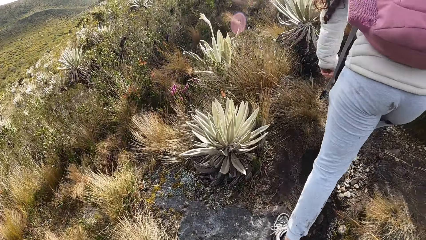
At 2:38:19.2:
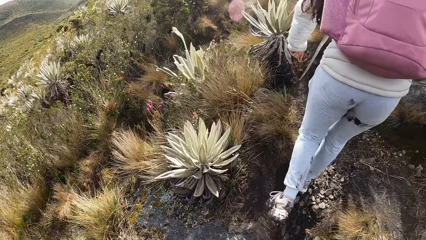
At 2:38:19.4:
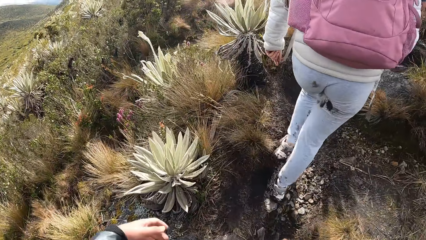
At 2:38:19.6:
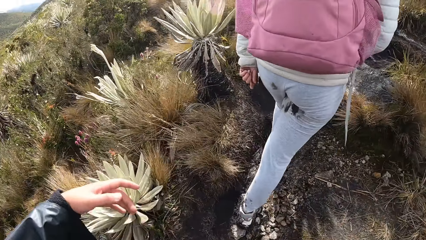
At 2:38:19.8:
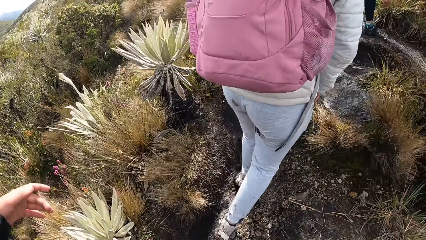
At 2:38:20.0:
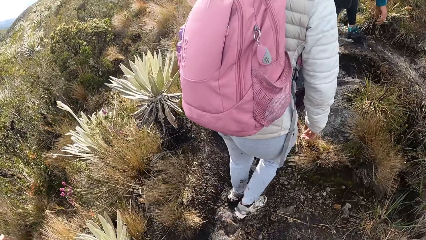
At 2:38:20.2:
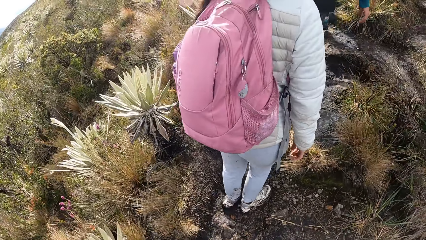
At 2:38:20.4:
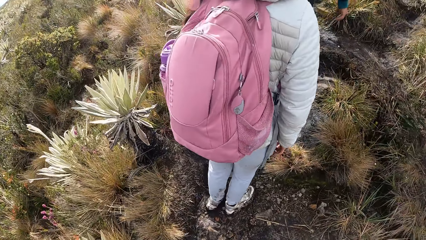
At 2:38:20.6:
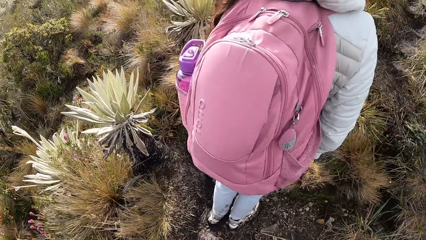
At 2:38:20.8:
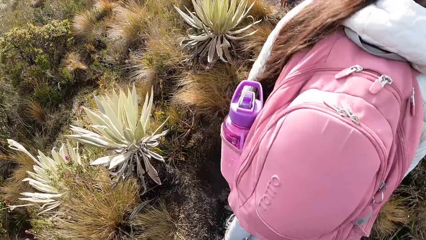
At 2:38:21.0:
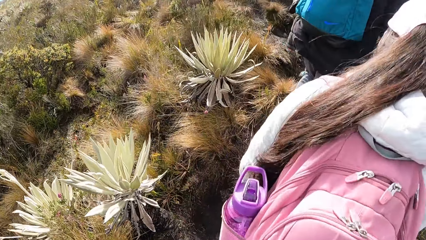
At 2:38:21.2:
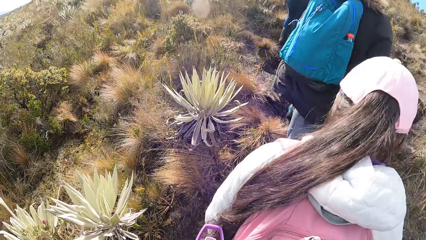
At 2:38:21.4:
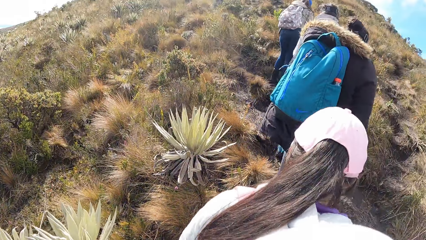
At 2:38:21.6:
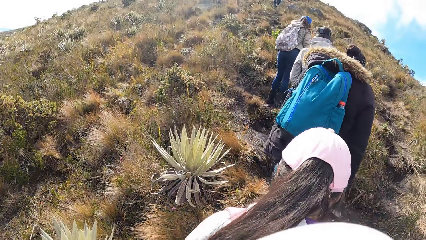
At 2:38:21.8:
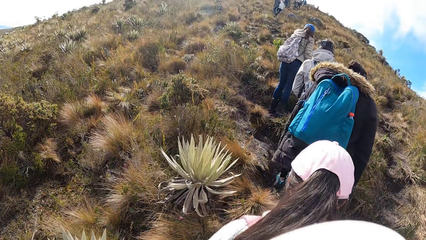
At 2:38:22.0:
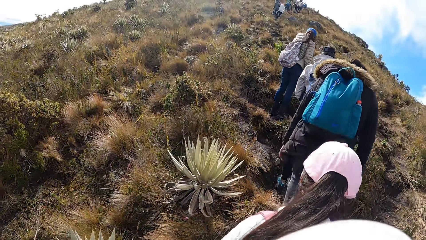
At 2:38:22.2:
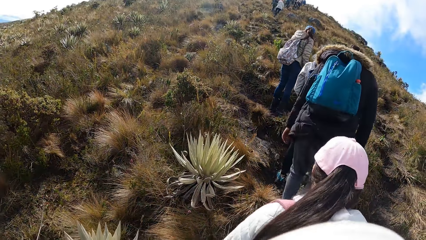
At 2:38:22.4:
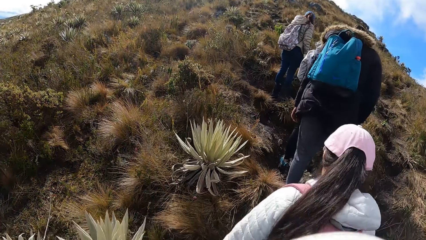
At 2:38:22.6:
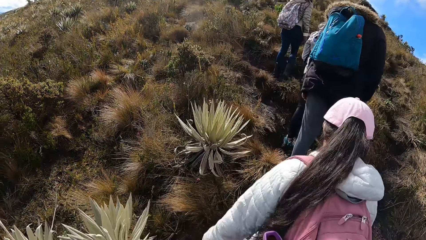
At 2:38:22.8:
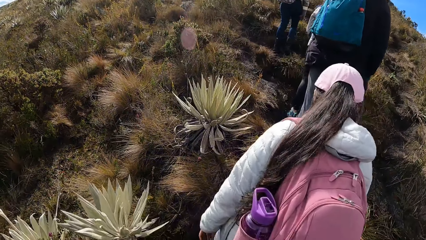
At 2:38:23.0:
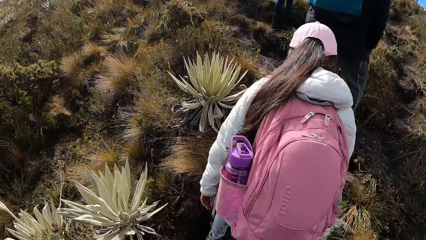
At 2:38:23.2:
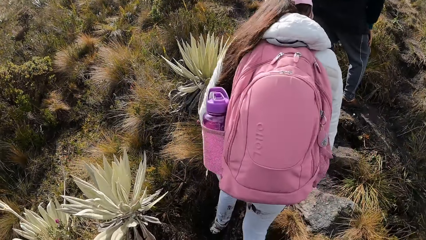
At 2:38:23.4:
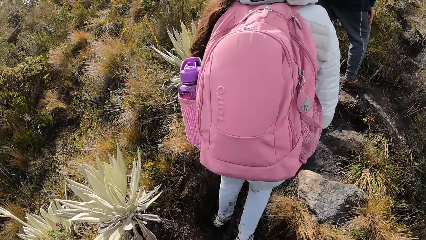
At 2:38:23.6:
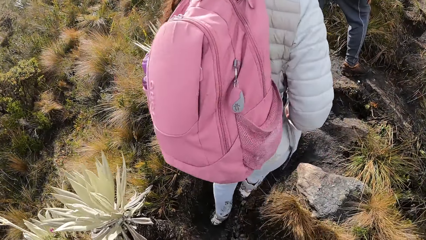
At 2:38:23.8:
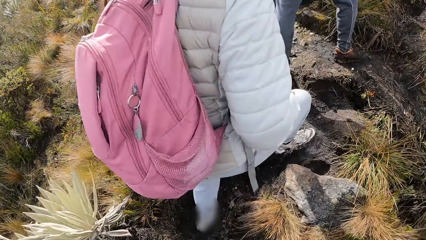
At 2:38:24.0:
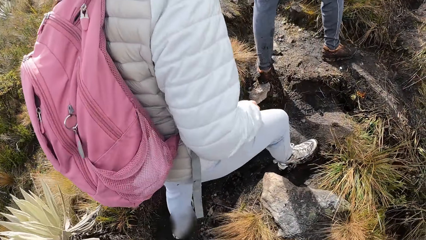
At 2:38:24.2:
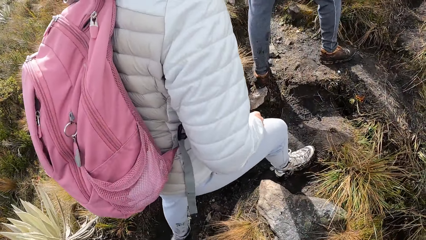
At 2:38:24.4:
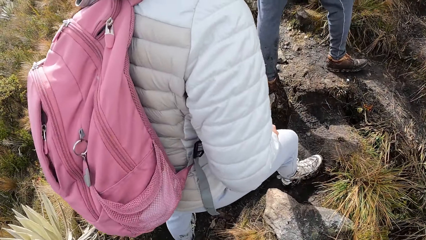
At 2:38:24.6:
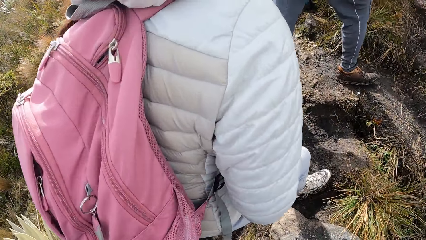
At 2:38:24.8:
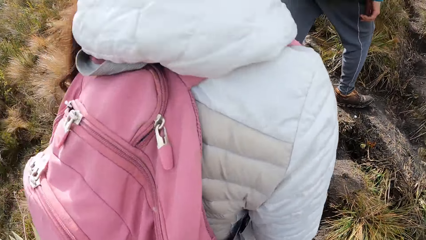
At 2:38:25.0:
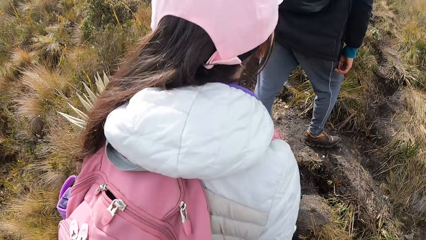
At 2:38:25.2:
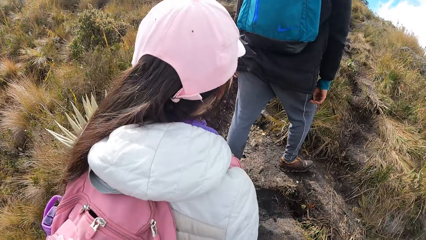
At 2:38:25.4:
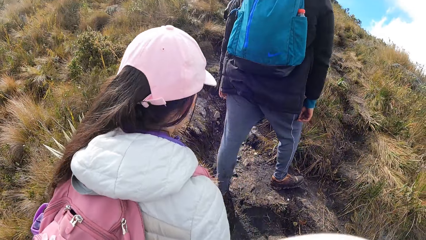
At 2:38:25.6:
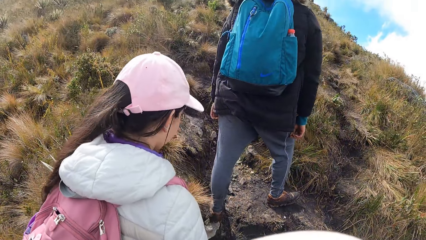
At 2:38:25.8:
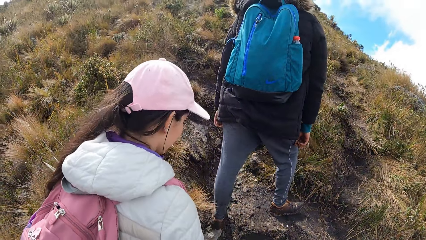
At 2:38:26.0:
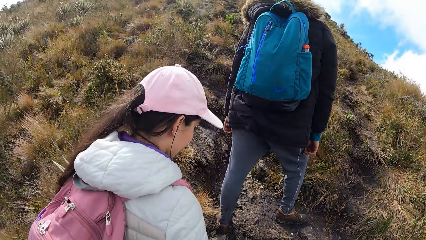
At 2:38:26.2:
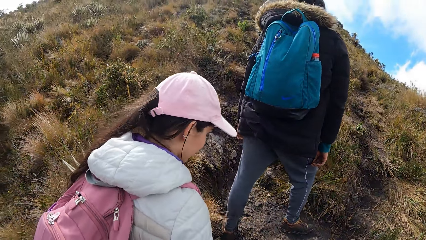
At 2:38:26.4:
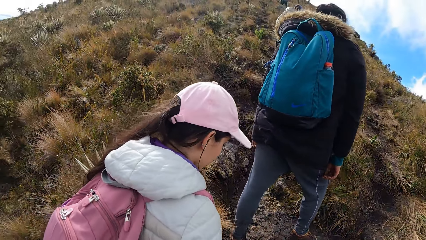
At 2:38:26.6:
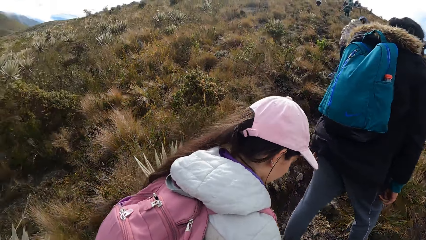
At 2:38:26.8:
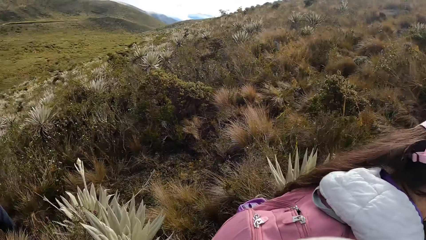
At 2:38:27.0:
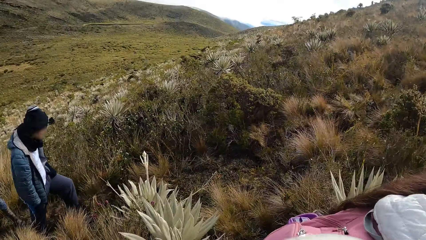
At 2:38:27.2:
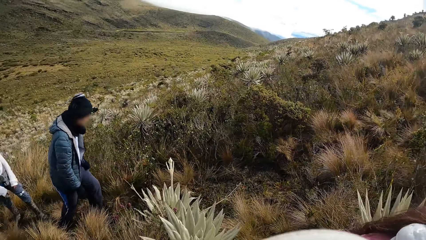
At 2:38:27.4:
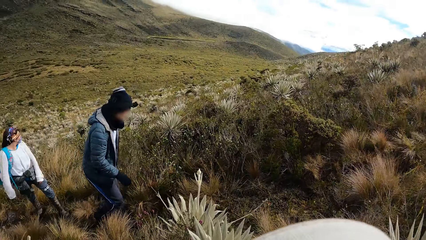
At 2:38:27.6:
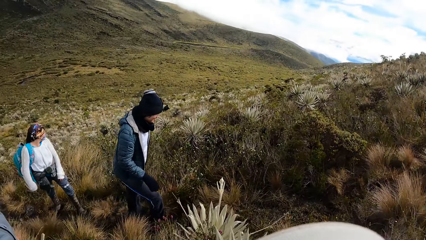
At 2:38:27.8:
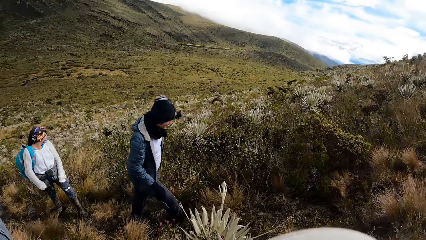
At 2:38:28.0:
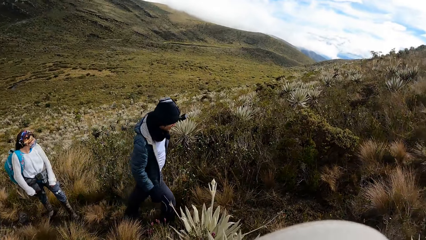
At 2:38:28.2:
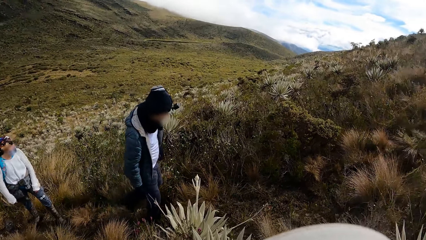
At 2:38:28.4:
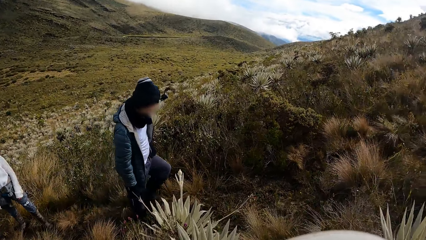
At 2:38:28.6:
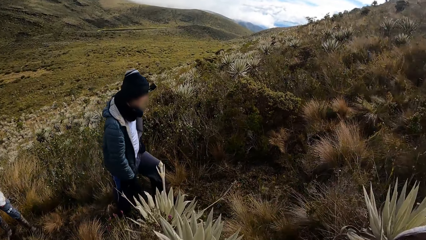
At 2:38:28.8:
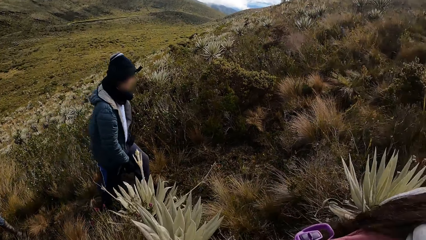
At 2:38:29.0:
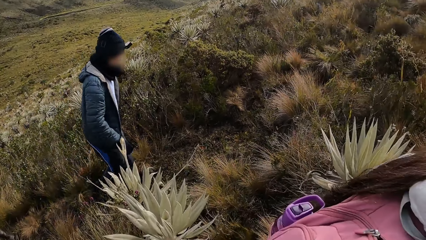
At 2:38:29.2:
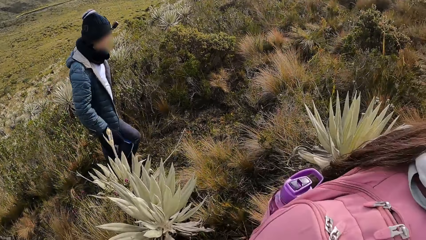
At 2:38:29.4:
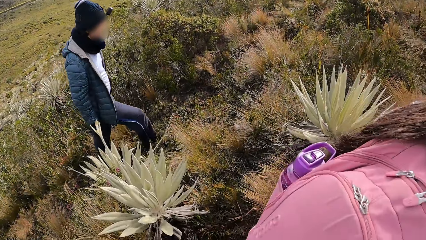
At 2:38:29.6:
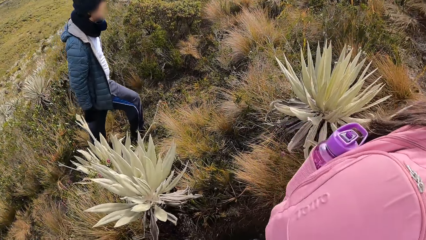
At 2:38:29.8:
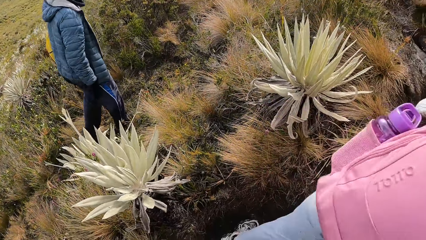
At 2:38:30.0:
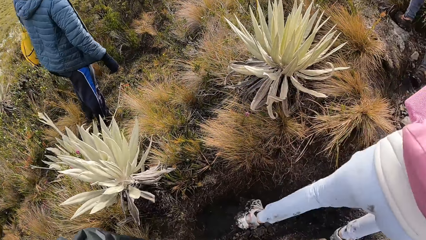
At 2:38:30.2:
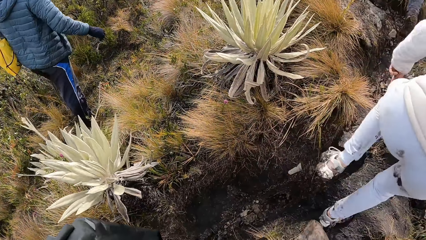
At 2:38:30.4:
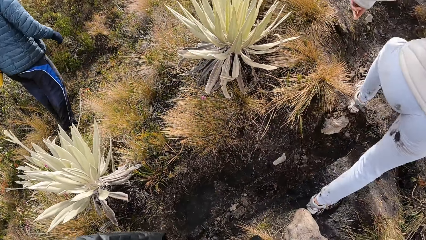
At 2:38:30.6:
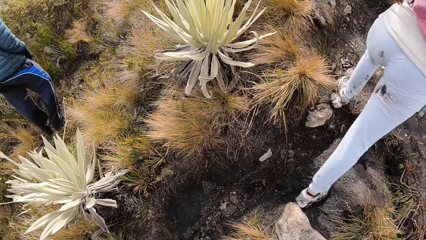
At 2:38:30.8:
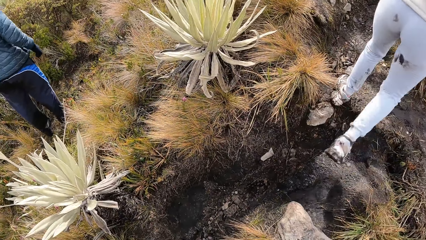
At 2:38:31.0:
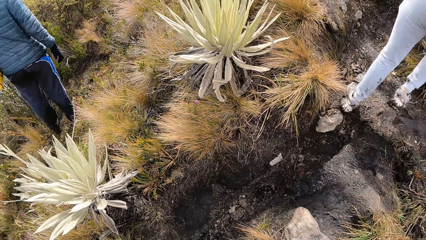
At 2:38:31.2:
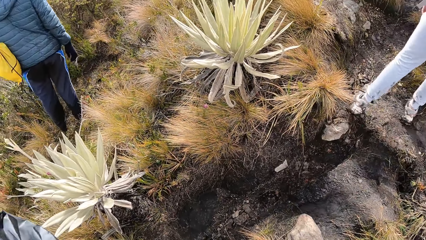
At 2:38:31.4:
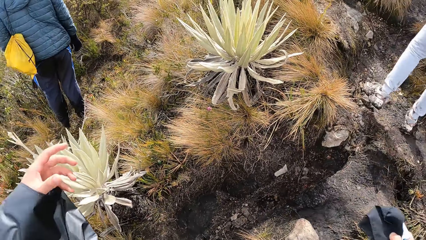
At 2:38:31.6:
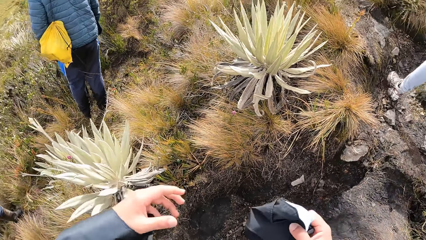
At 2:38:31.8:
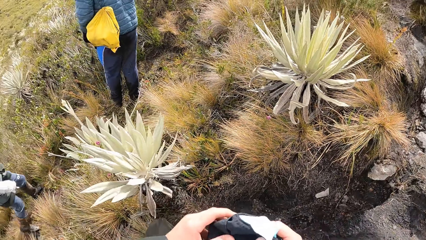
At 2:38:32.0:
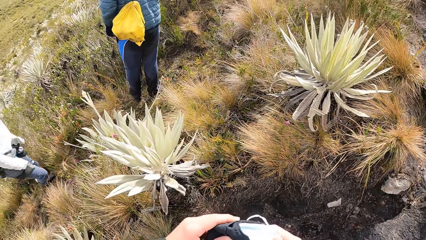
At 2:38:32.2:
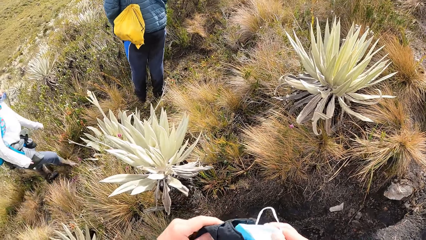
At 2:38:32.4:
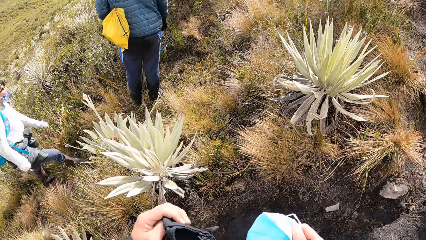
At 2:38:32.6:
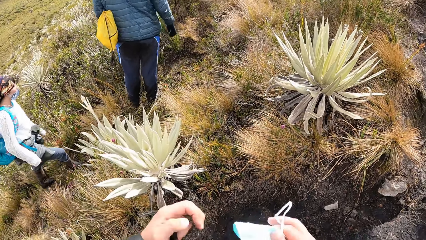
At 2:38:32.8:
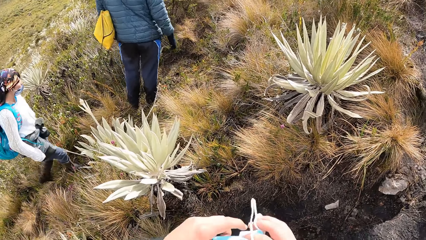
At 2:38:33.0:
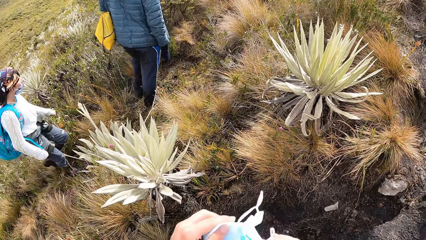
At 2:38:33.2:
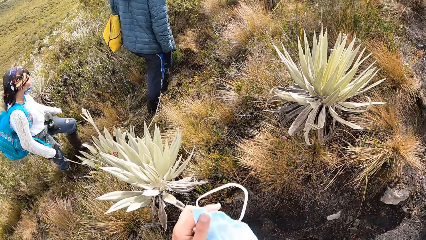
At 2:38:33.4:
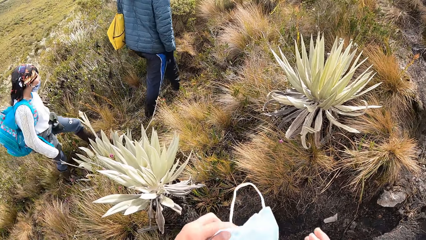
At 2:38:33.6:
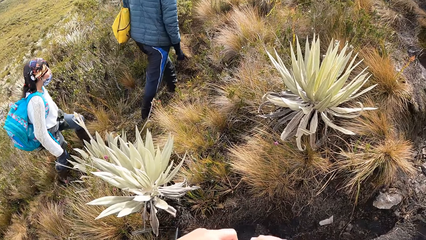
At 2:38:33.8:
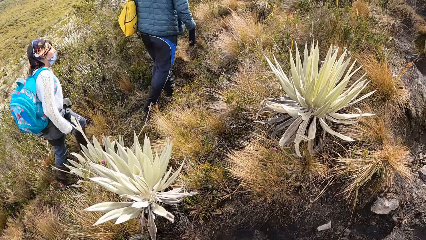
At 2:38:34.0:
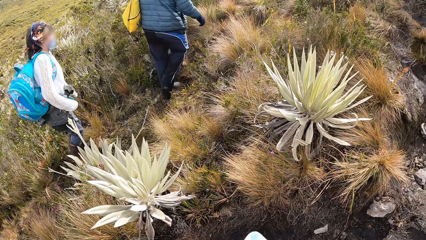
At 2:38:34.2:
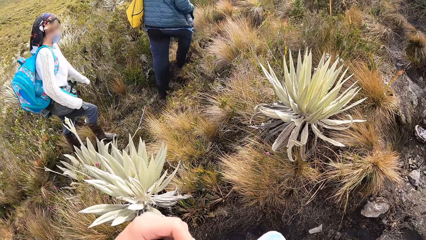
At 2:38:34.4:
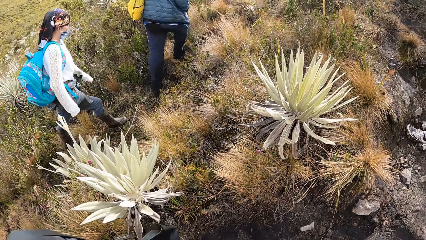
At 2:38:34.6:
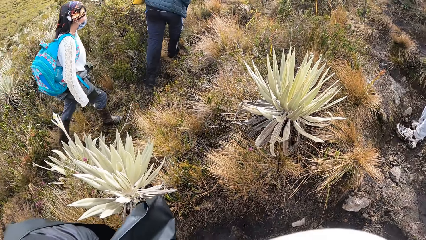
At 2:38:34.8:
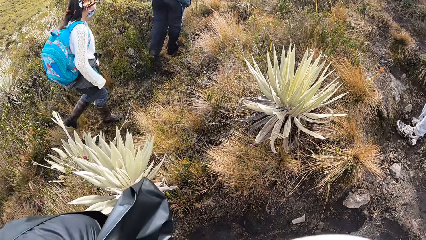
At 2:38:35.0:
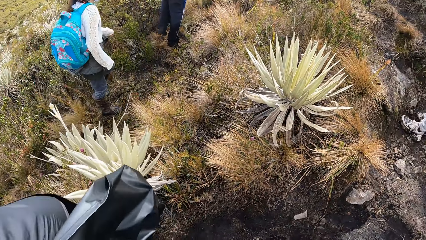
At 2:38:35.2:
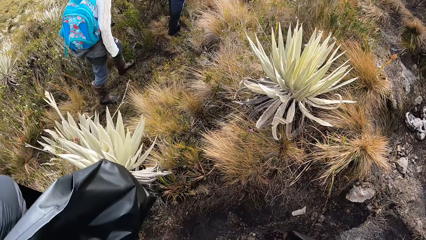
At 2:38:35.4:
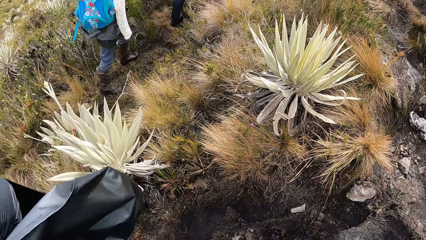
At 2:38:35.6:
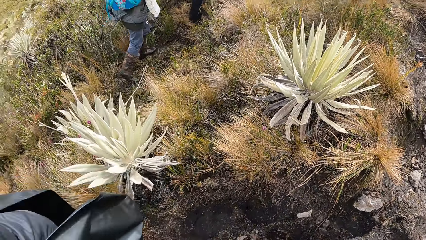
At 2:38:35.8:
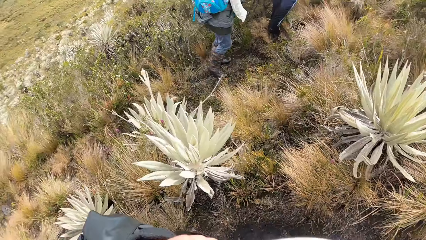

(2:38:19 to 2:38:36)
The camera wearer turns around. She looks around. She moves the hand. She passes a face mask from her right hand to her left hand. She touches the mask. She straightens the face mask with both hands. She unfolds the mask and wears the mask.
